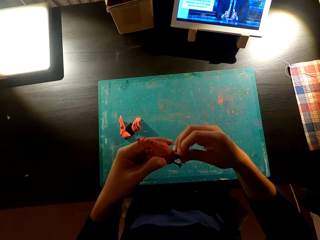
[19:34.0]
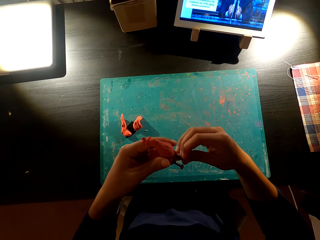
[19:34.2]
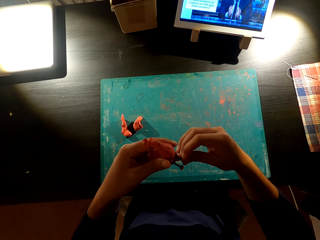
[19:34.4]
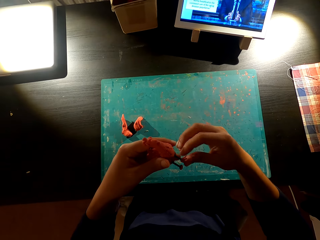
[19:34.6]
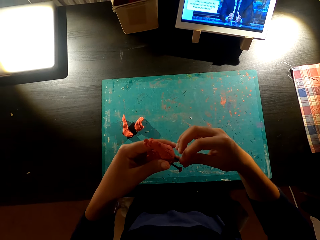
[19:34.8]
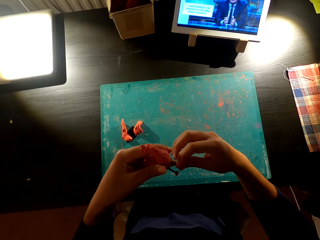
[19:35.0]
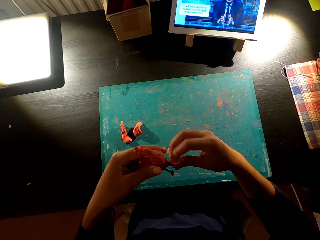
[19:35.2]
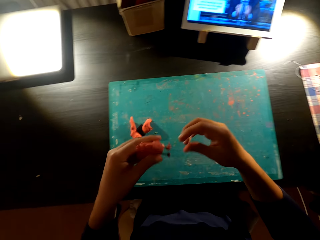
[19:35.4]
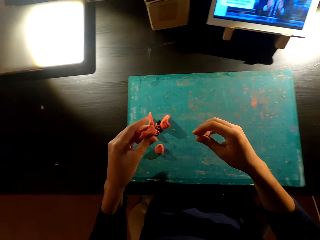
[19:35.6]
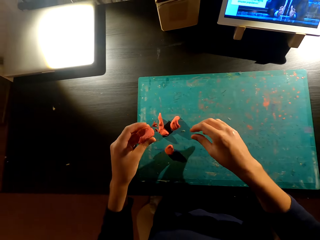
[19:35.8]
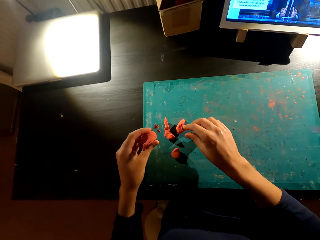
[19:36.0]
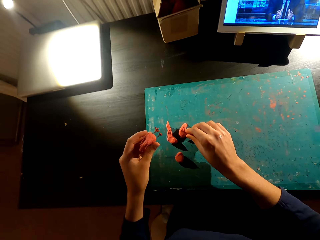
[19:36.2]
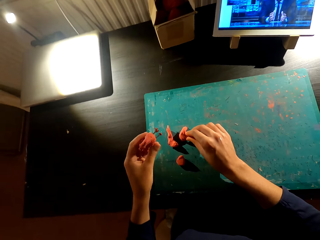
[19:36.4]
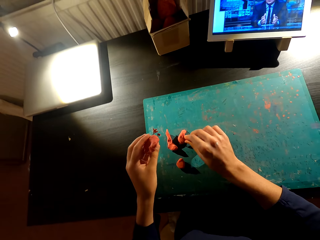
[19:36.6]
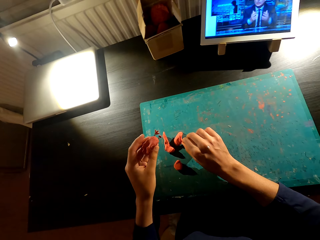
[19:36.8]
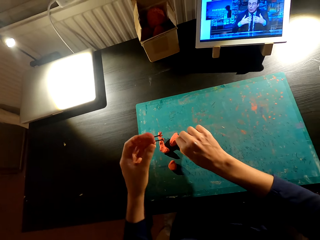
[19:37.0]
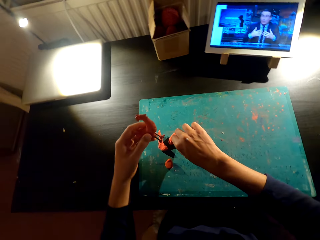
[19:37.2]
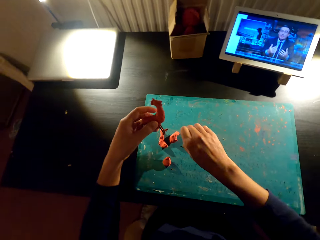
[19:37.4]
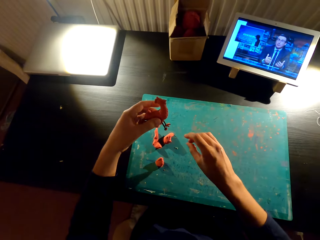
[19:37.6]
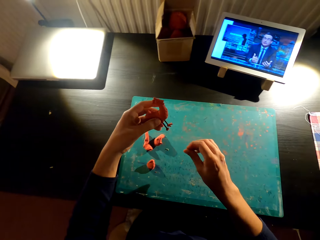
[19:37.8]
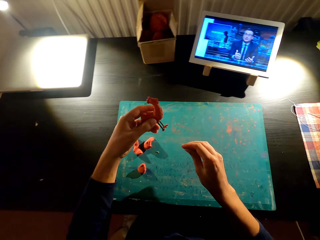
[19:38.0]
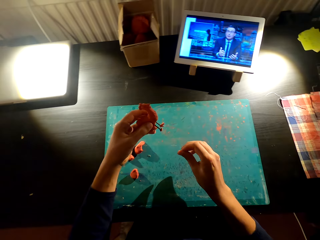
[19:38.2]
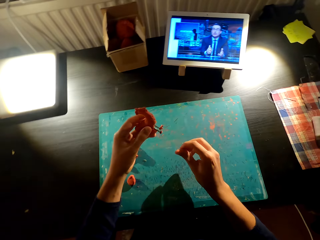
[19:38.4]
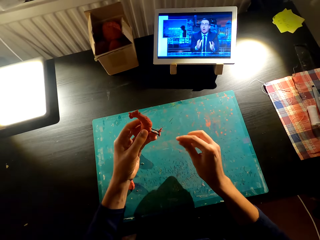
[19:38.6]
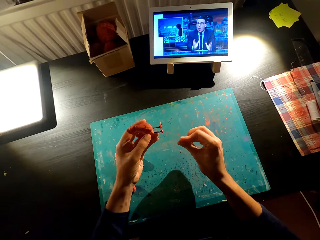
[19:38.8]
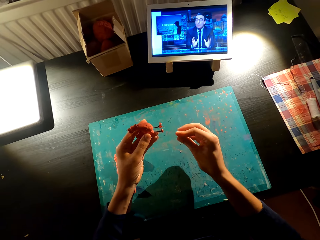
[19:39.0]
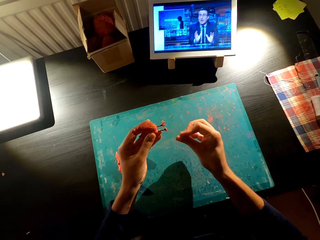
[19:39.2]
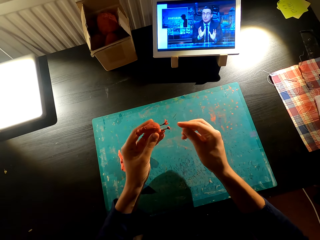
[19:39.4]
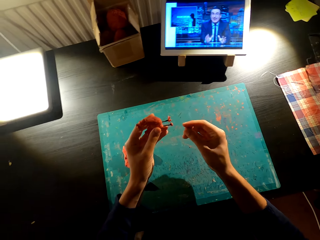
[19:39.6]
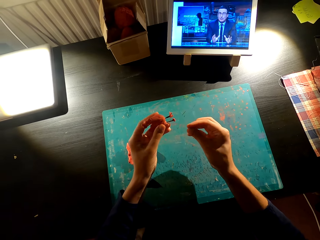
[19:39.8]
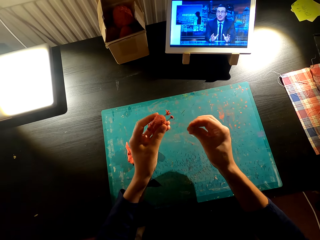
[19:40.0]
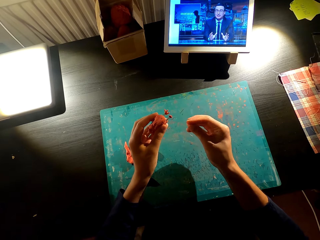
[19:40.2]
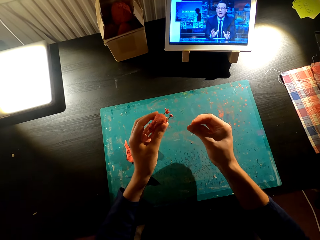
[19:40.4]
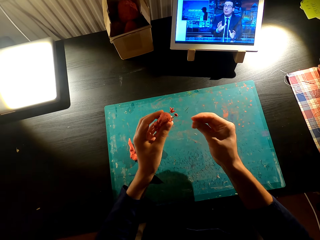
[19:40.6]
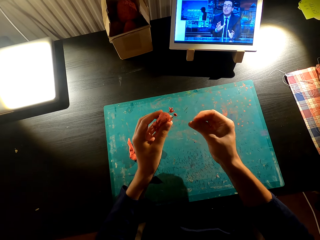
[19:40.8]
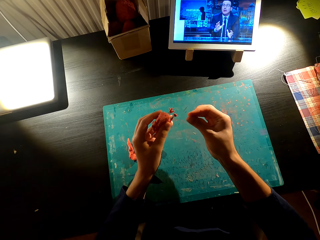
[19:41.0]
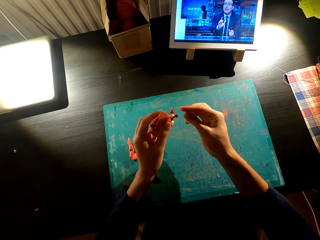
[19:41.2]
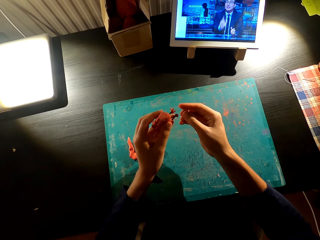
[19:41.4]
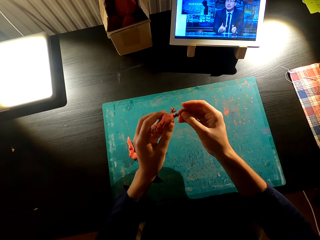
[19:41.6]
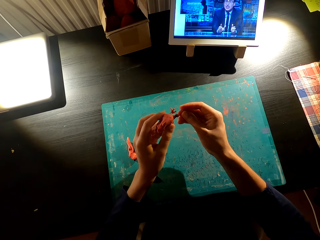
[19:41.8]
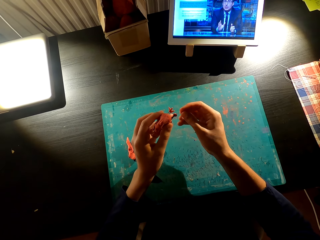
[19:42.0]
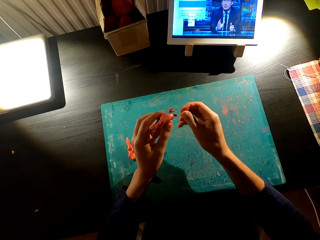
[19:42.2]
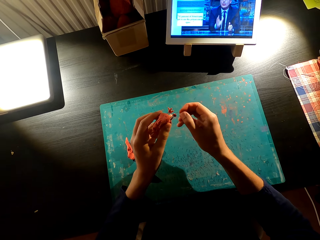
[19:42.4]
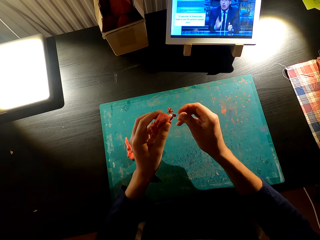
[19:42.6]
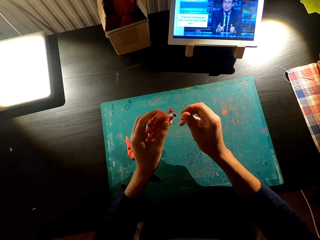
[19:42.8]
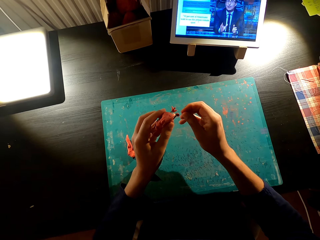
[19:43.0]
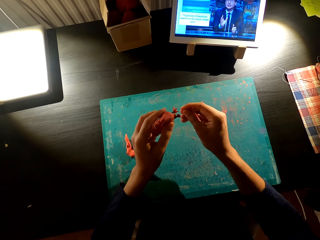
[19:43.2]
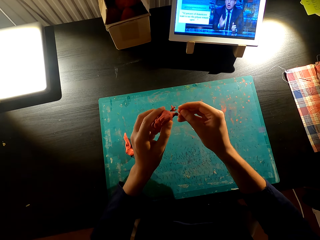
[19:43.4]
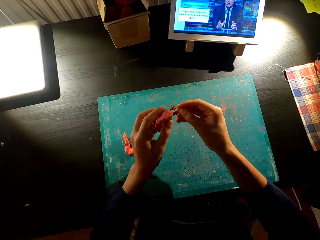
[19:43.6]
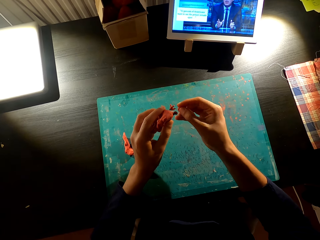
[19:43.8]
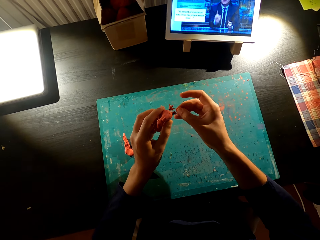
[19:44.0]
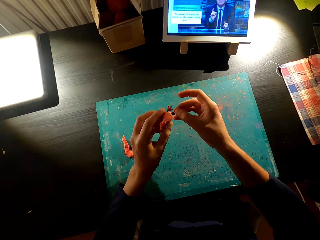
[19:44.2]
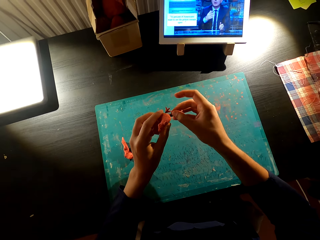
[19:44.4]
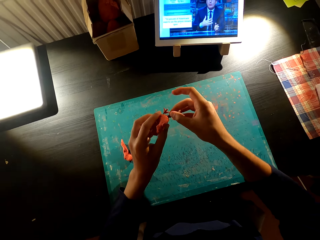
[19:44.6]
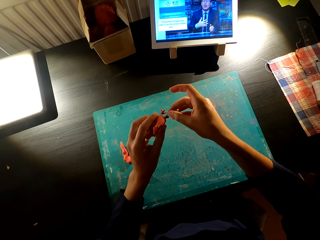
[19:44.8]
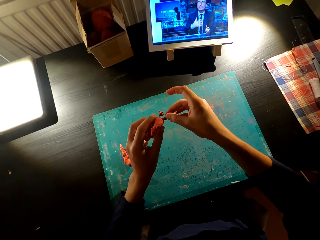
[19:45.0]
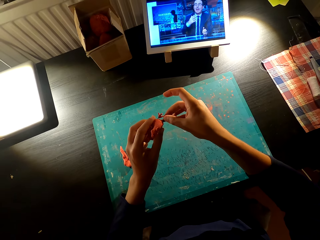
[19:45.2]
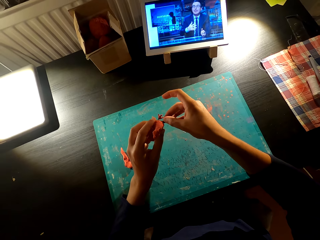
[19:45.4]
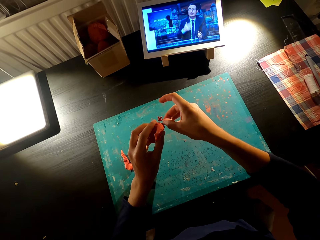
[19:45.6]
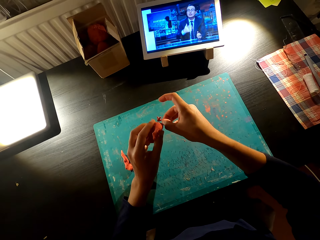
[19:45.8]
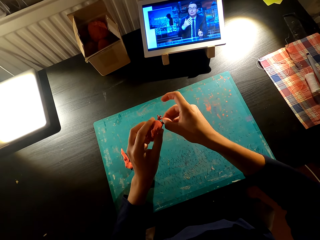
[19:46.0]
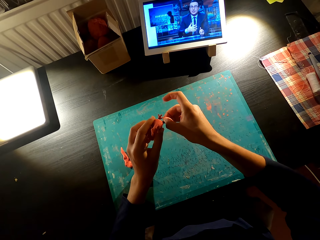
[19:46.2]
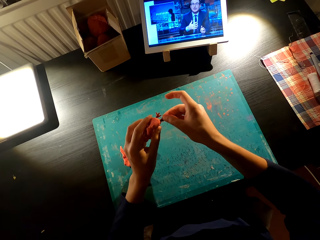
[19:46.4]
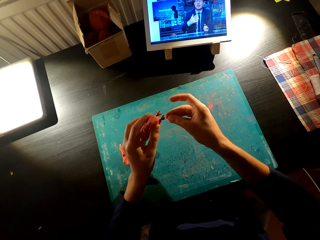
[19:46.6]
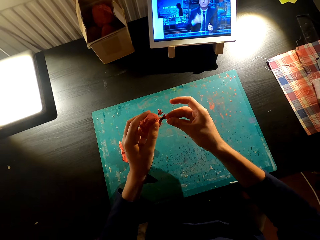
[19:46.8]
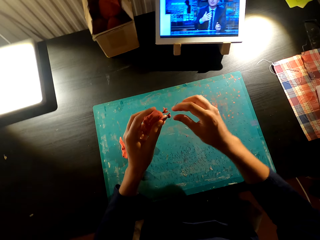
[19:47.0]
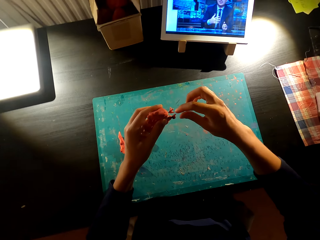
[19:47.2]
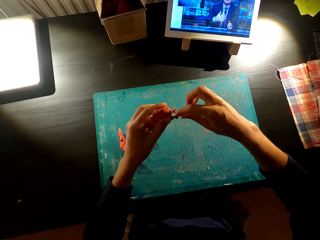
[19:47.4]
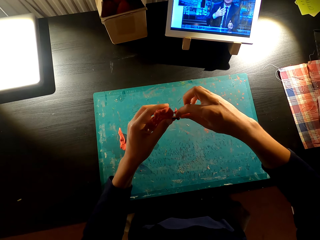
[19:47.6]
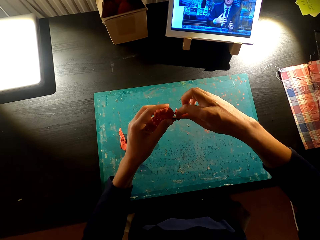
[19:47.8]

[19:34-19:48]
The camera wearer puts the mold on the table. They rub the mold. They cut something from the table. They mold something on the hand. They attach the mold to the wire. They put something on something.

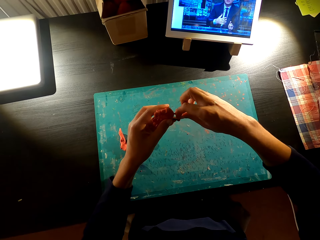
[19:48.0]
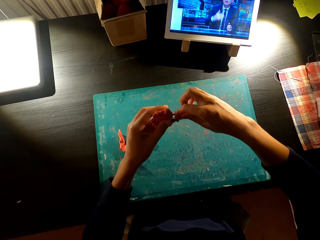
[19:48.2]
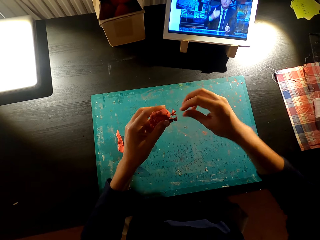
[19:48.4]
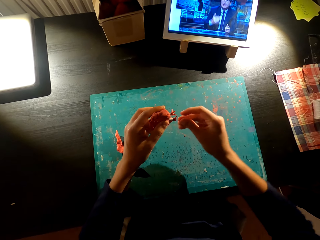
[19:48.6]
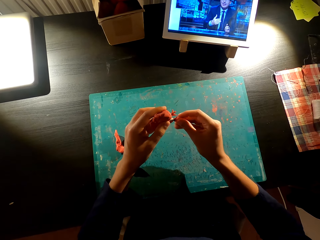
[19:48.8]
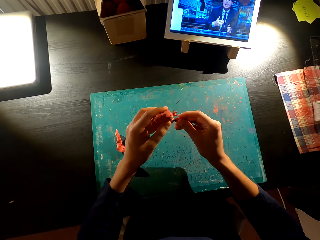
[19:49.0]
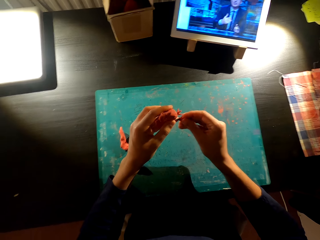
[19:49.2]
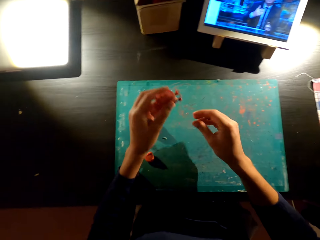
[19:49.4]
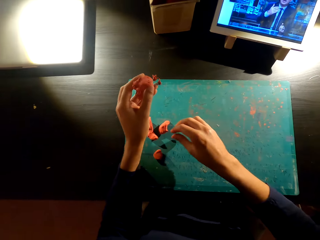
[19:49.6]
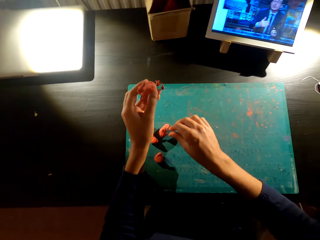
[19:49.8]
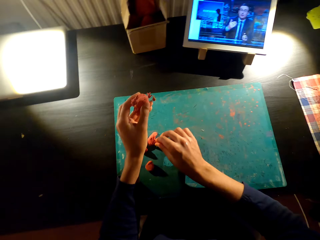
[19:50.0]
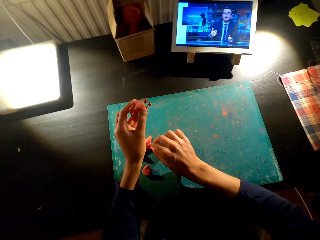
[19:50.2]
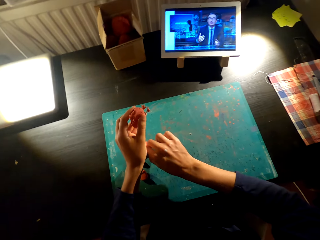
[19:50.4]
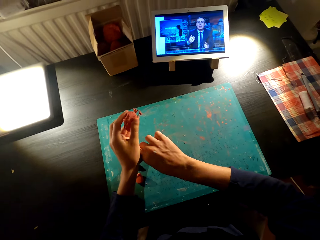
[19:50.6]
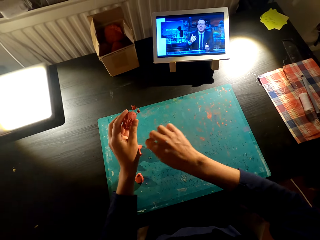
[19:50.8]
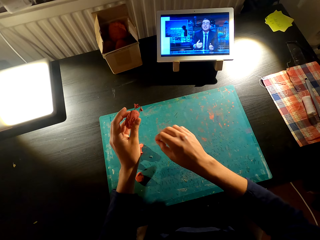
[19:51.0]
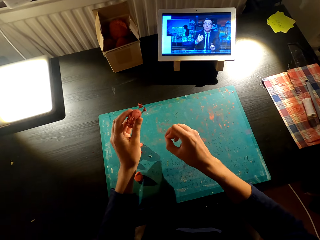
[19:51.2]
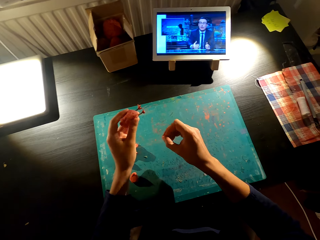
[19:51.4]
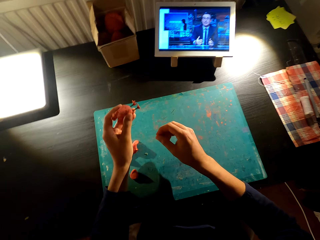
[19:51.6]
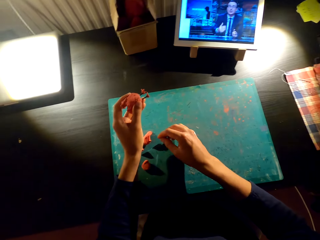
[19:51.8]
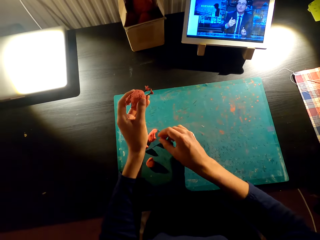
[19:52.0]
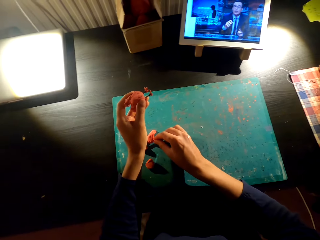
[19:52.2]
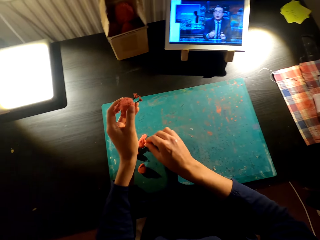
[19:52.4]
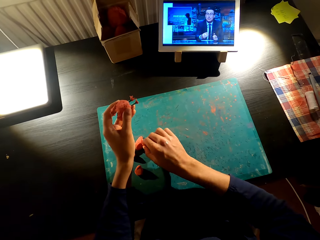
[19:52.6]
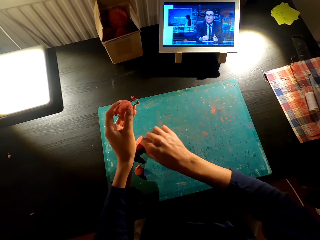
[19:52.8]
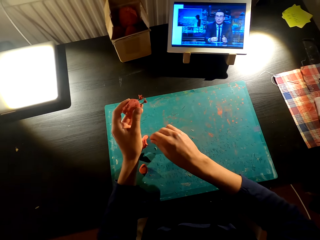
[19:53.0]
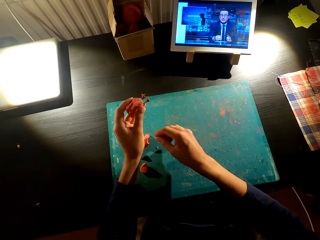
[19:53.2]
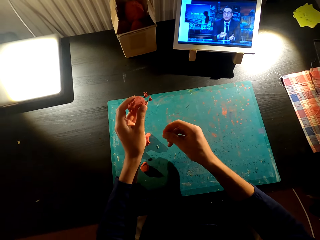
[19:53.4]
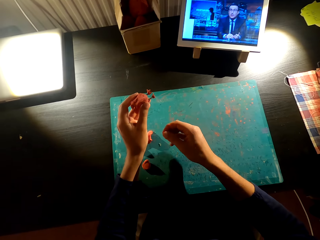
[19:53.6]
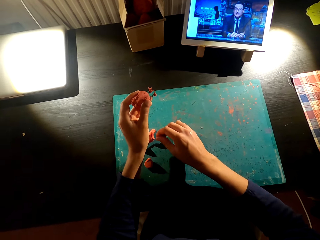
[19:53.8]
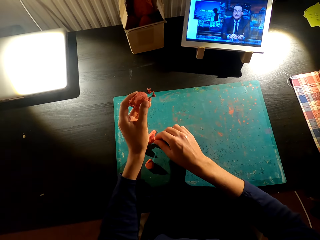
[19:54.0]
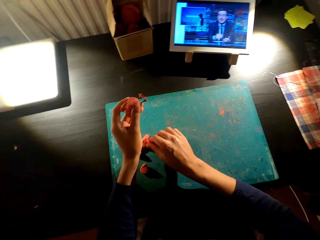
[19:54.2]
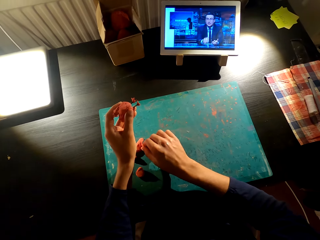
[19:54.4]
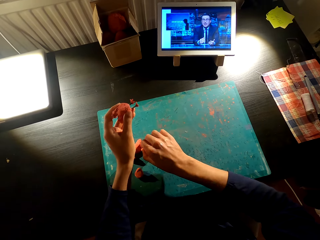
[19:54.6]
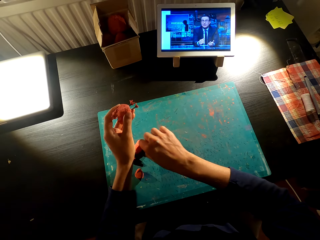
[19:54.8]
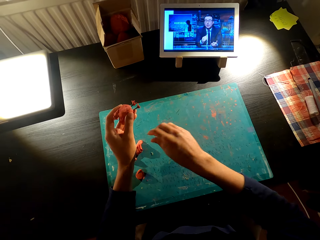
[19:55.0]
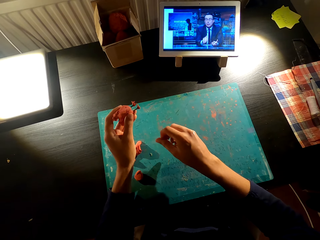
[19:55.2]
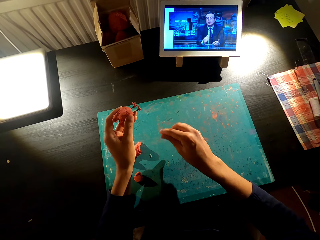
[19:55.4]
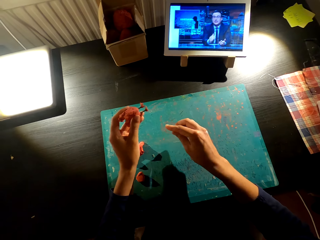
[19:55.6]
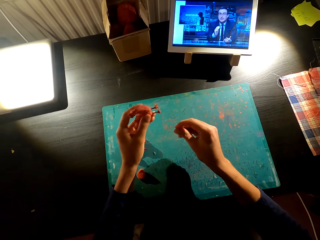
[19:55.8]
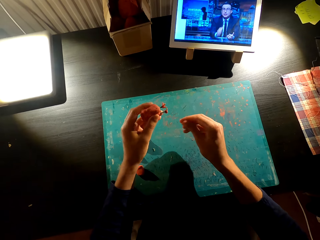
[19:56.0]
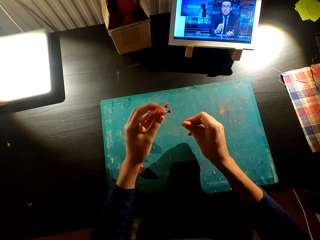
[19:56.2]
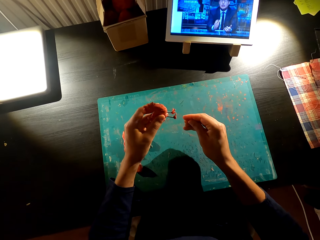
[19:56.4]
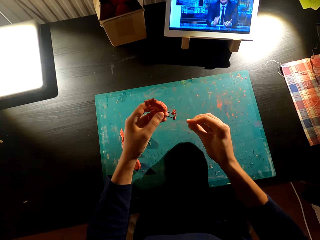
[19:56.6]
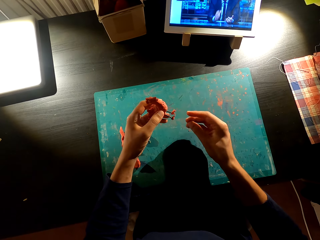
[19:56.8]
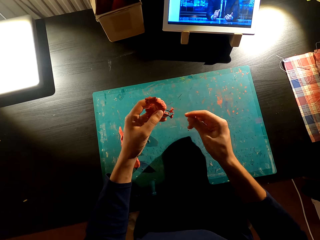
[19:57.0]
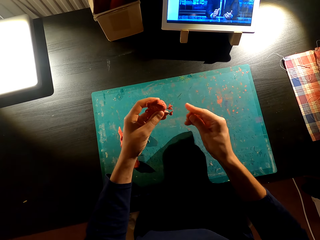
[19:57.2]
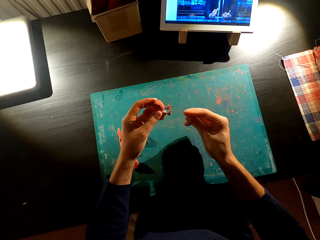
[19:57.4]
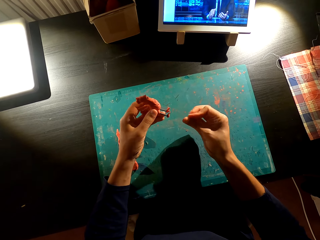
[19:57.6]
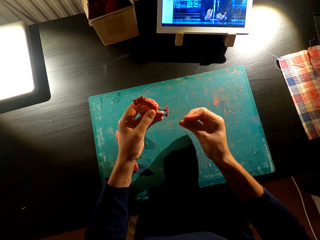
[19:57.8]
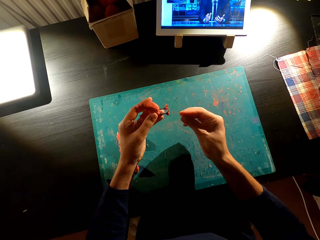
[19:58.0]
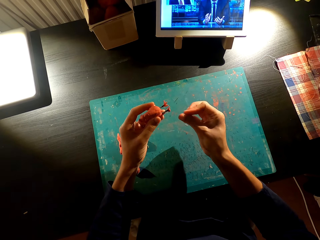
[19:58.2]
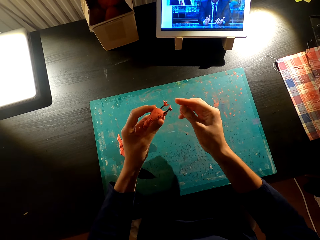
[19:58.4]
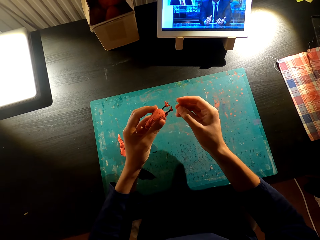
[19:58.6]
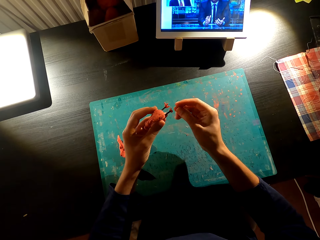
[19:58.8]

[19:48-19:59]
The camera wearer cuts the mold from the table. They rub the mold. They fold something with the hand.
